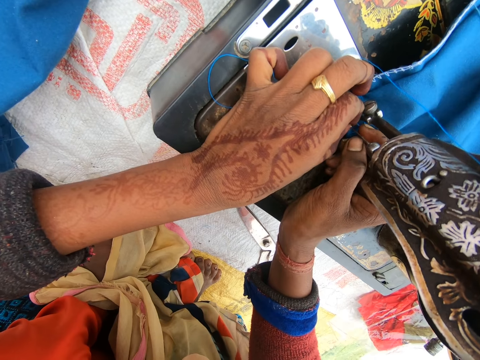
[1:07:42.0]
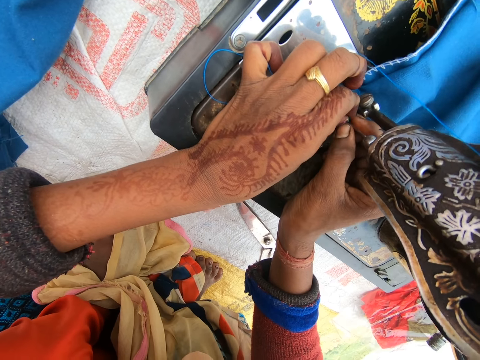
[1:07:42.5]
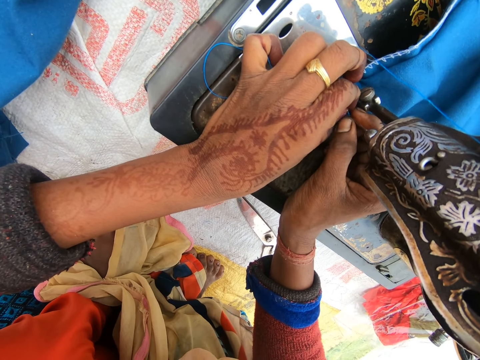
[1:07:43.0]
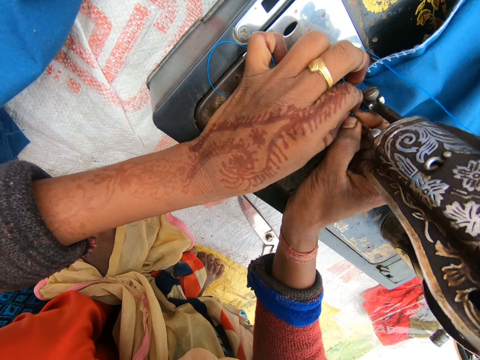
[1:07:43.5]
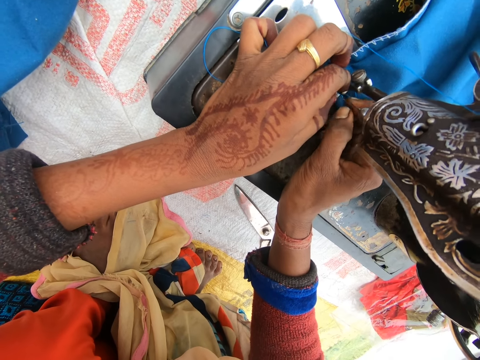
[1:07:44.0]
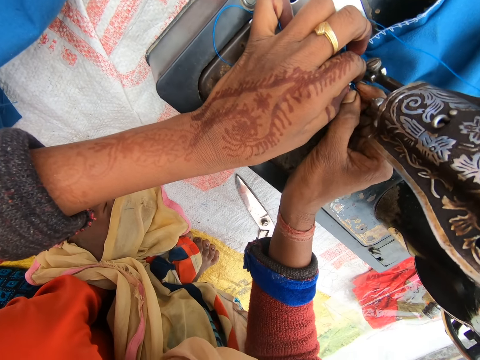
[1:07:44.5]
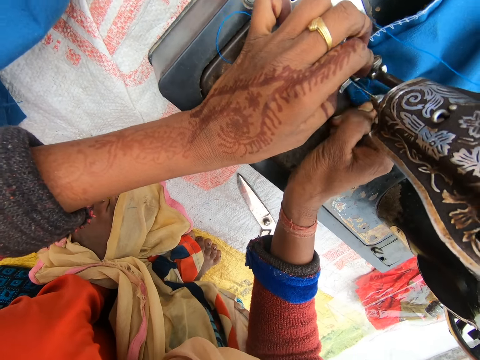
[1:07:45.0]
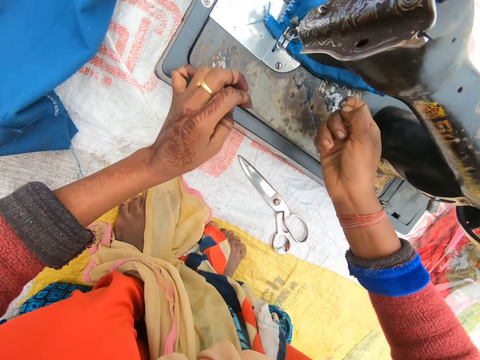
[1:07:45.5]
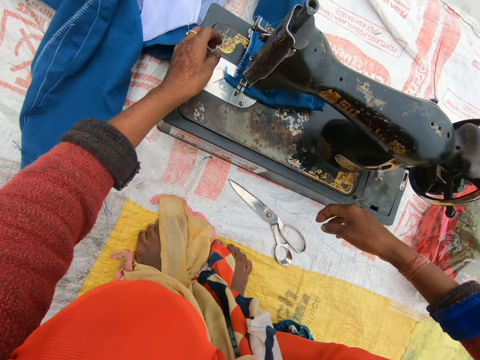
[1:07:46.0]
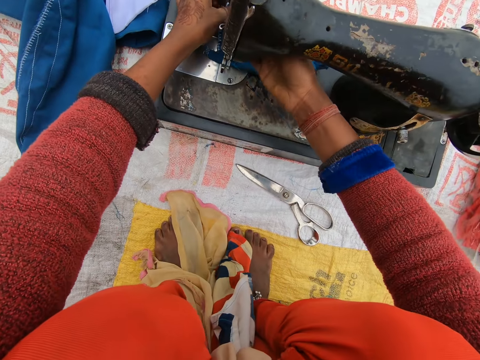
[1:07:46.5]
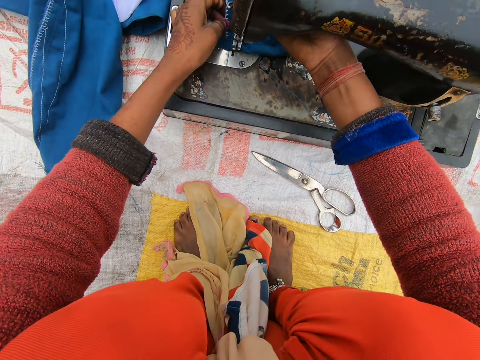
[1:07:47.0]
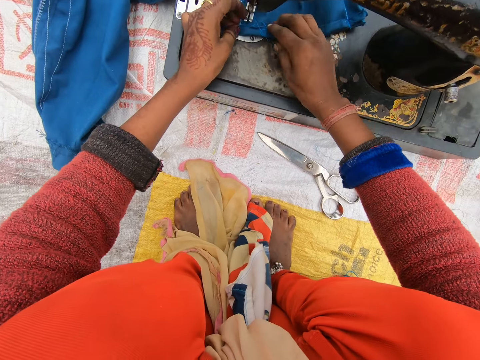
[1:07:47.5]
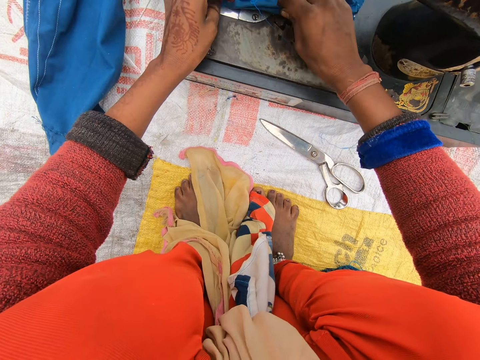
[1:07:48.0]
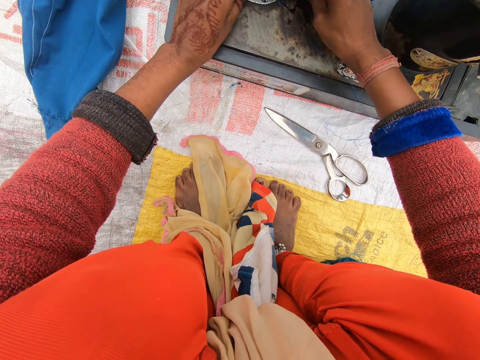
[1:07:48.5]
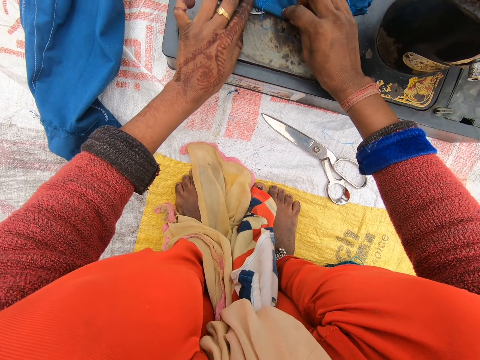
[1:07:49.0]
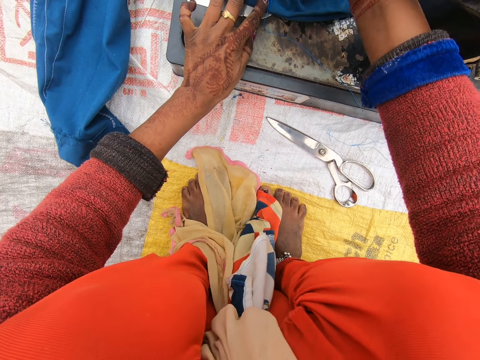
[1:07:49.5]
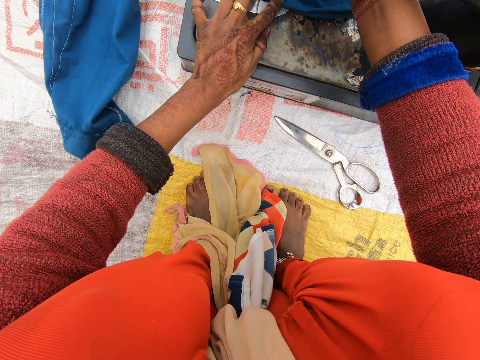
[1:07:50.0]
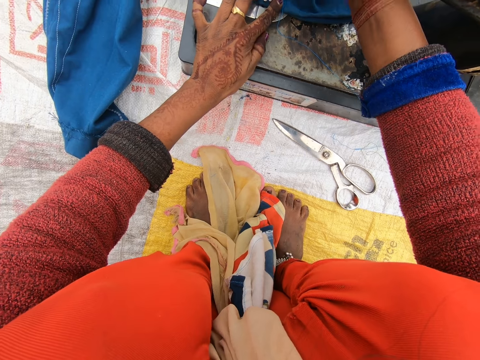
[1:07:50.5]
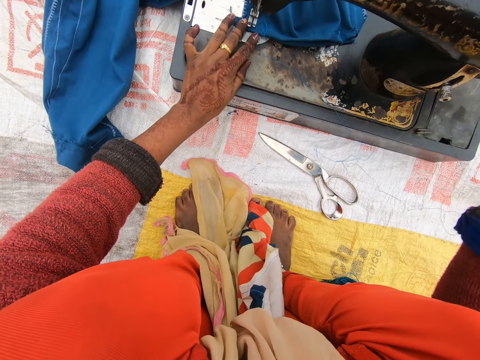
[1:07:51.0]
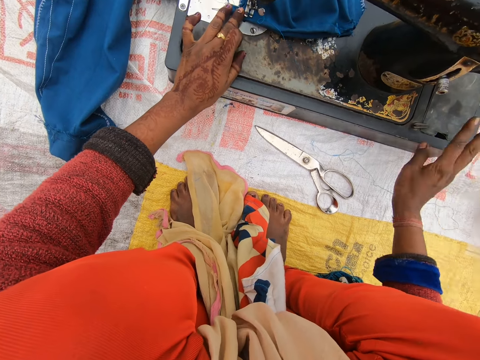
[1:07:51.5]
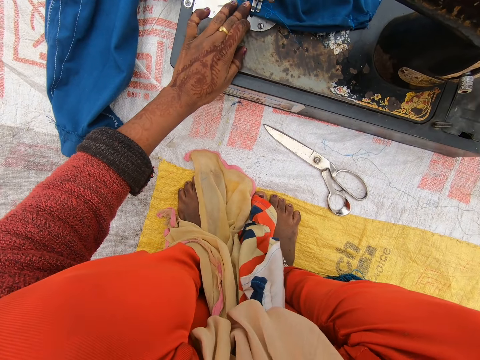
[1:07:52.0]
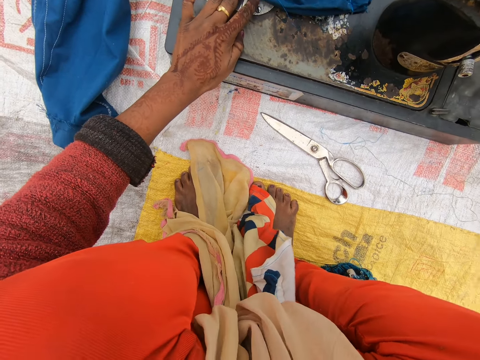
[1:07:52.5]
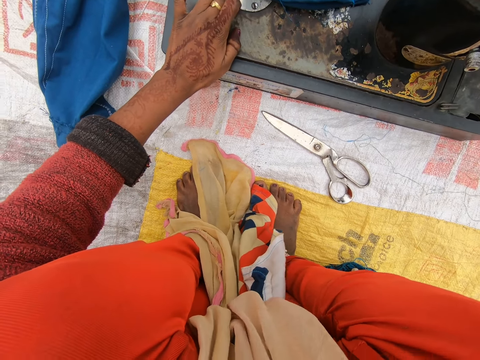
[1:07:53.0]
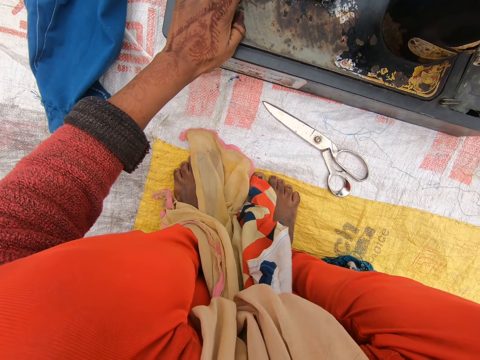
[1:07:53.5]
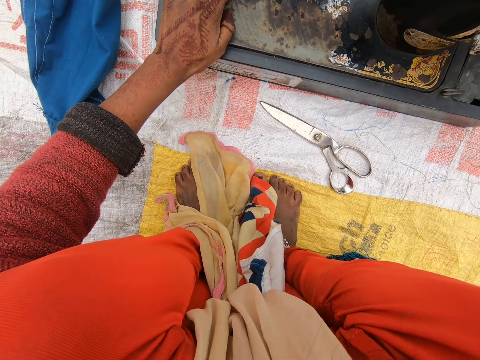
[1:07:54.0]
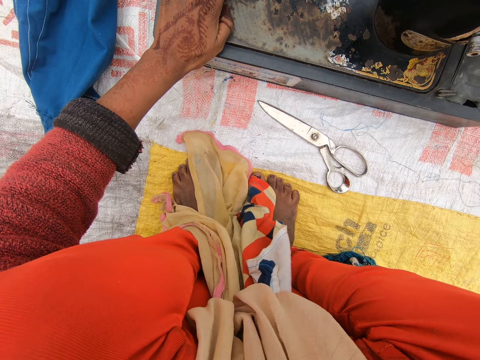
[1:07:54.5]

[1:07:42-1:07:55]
The camera wearer pulls the thread. They pull the thread again. They adjust the metal-tooth plate of the machine. They adjust the pair of trousers on the machine. They pull the cloth. They sew the pair of trousers.

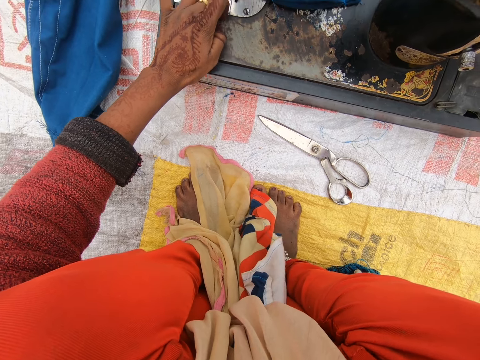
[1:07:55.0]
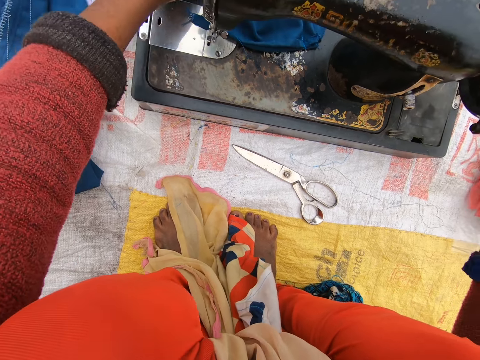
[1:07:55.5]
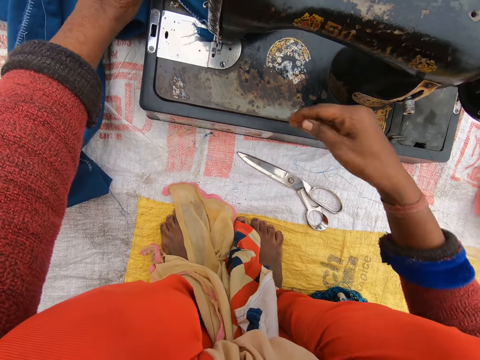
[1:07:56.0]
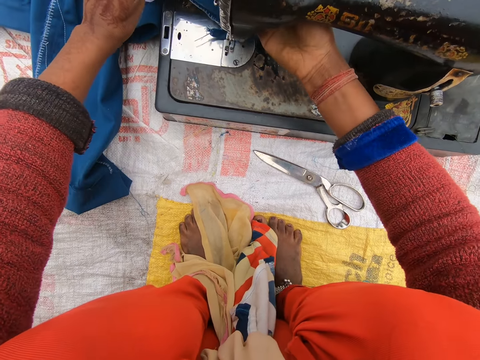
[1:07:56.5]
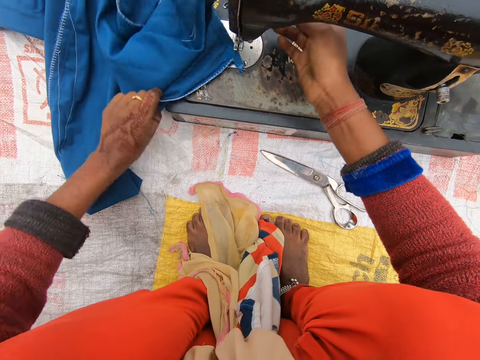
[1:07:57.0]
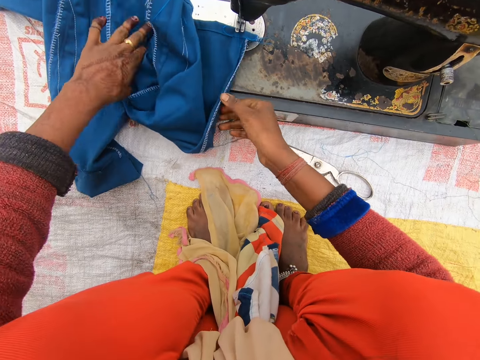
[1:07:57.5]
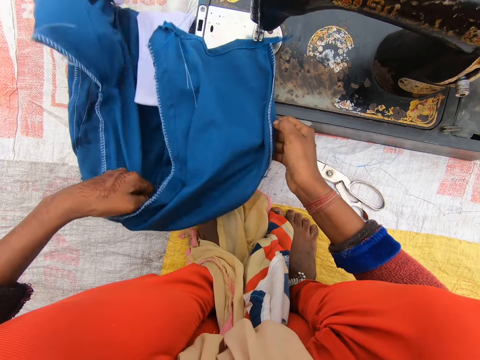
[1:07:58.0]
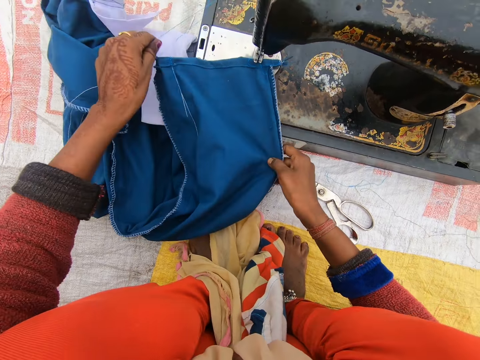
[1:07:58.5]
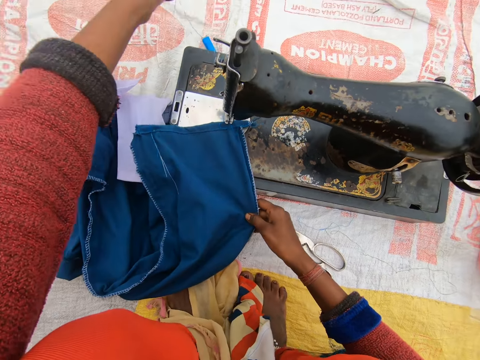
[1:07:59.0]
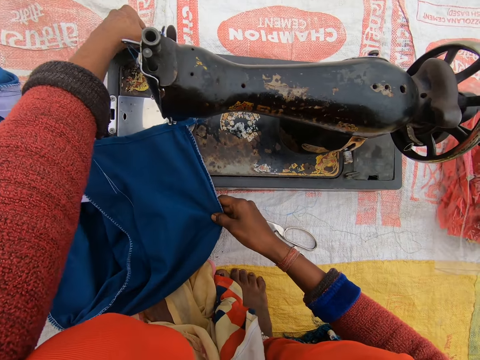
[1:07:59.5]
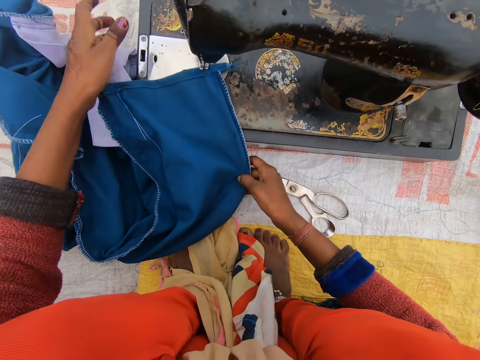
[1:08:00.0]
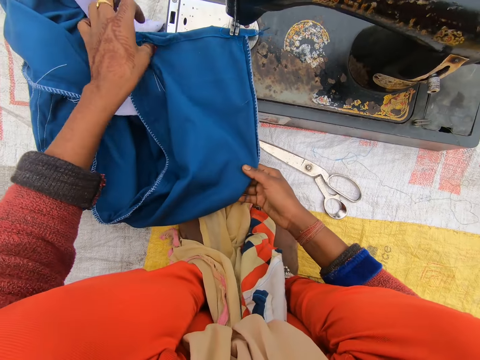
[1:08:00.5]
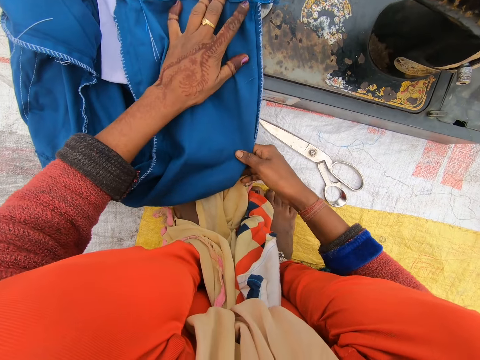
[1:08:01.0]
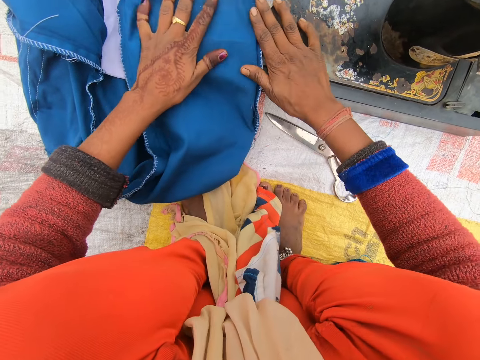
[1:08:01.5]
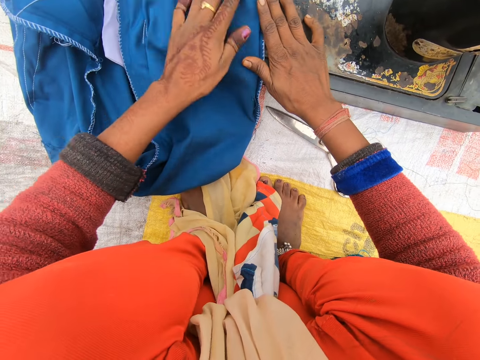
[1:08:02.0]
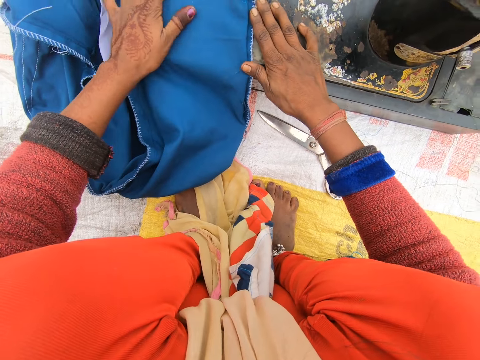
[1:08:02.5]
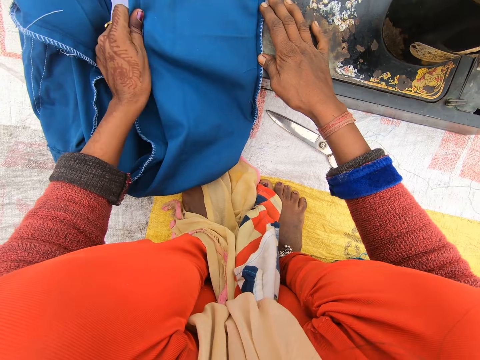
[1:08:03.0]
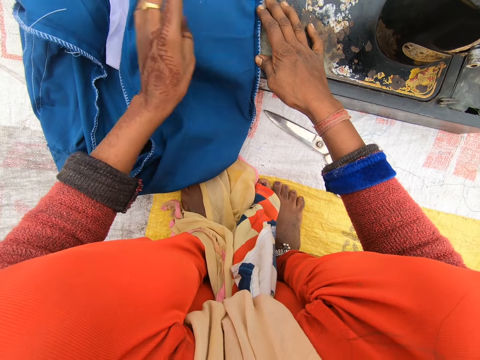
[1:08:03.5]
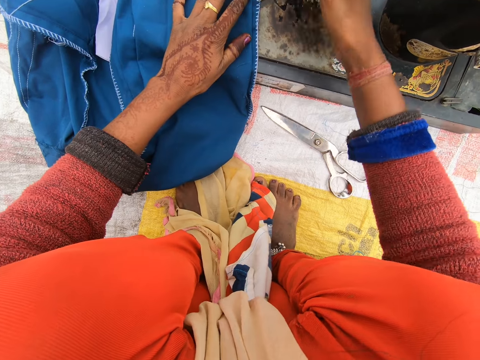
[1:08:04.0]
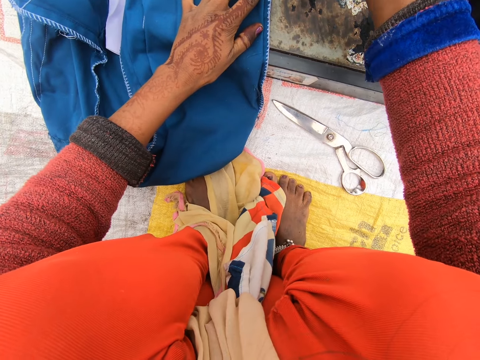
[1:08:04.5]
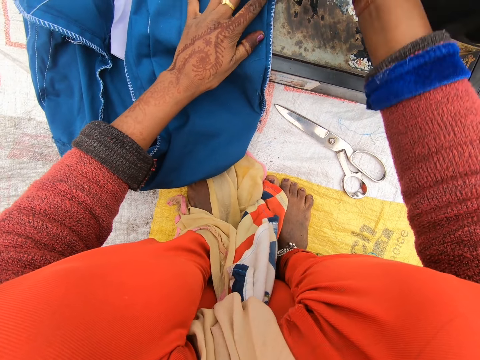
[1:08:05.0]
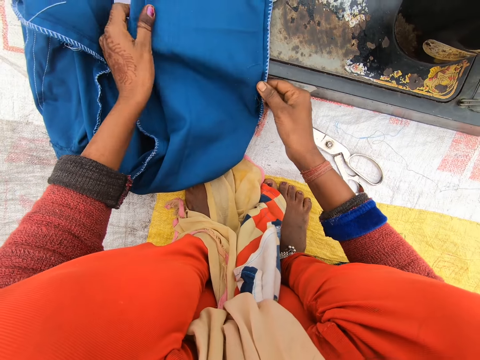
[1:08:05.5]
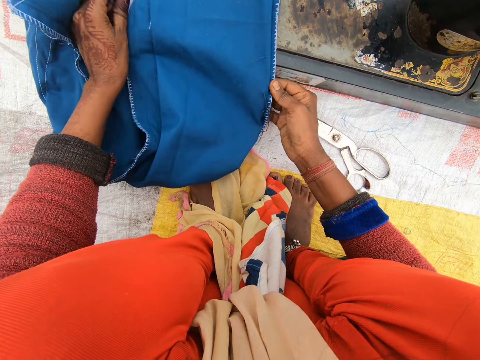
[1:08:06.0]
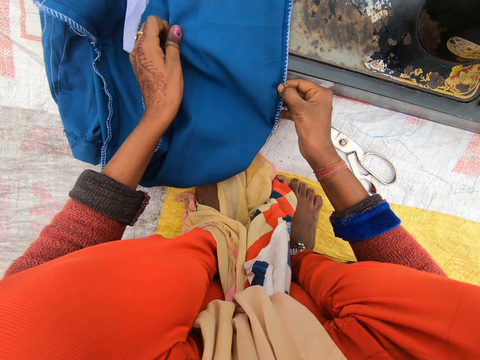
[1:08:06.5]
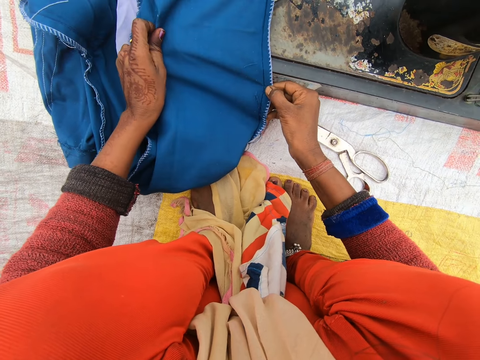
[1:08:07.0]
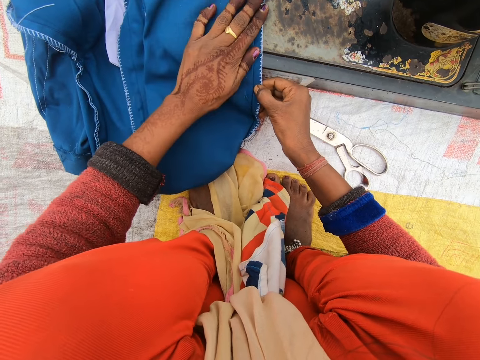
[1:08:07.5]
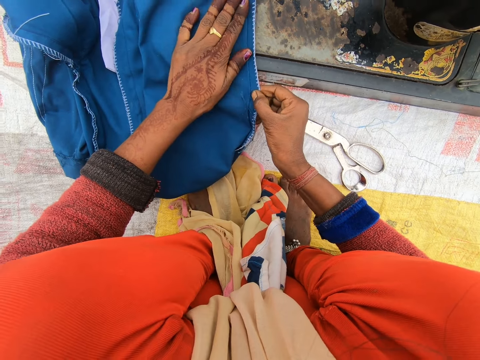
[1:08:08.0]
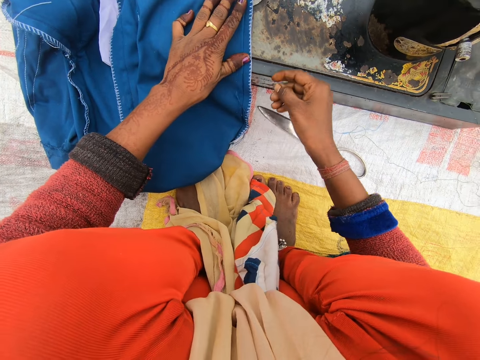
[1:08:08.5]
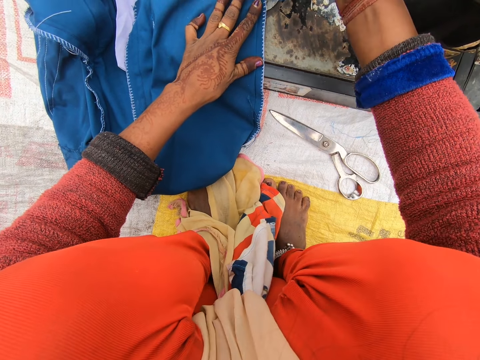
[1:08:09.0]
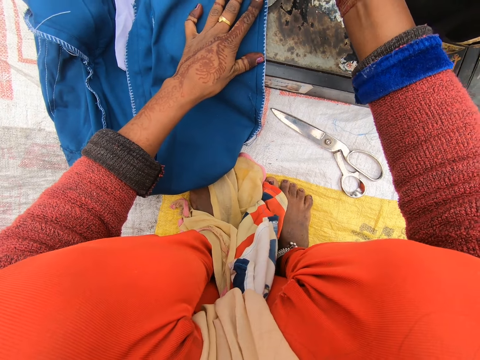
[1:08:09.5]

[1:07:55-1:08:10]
The camera wearer turns the pair of trousers on the machine. They pull the cloth. They adjust the pair of trousers.
